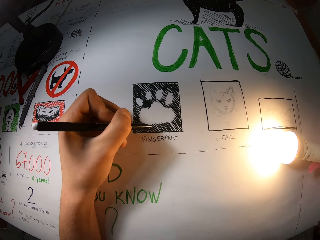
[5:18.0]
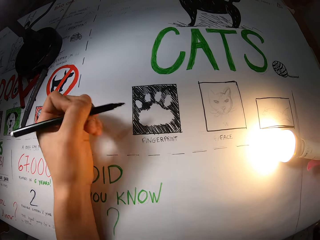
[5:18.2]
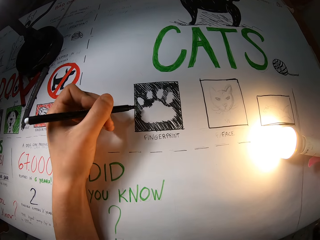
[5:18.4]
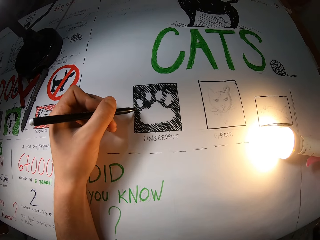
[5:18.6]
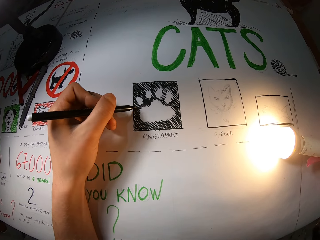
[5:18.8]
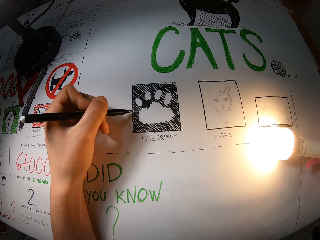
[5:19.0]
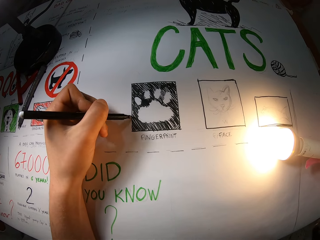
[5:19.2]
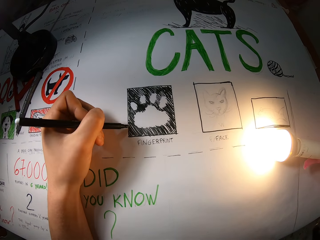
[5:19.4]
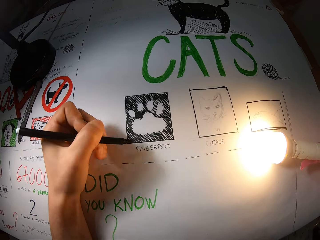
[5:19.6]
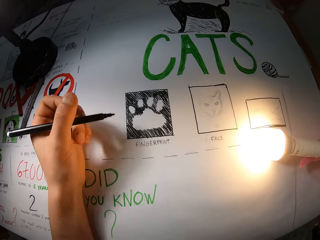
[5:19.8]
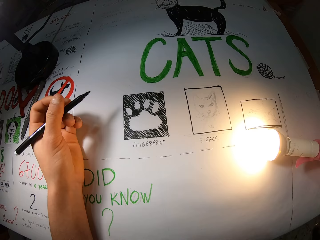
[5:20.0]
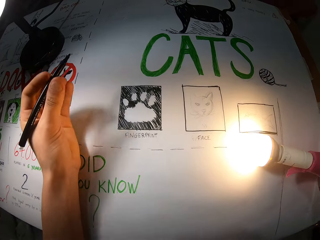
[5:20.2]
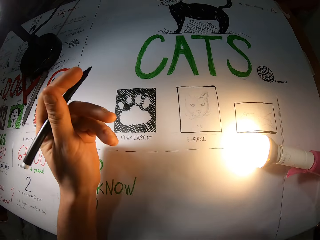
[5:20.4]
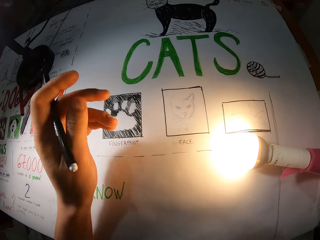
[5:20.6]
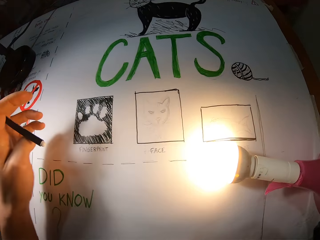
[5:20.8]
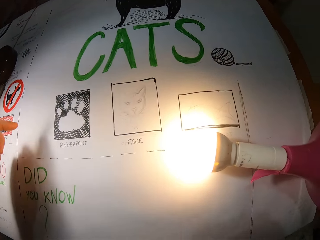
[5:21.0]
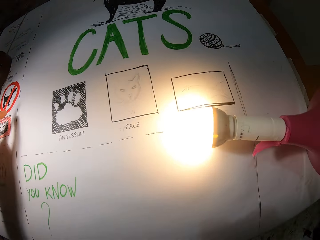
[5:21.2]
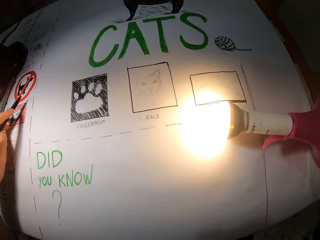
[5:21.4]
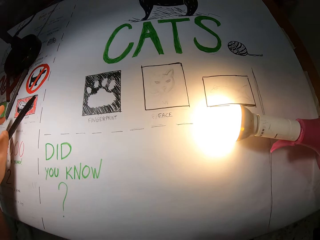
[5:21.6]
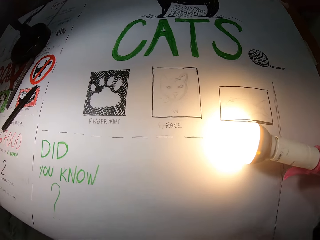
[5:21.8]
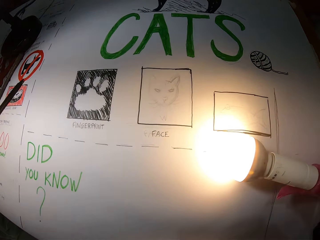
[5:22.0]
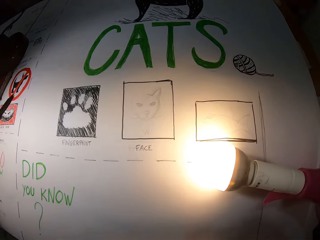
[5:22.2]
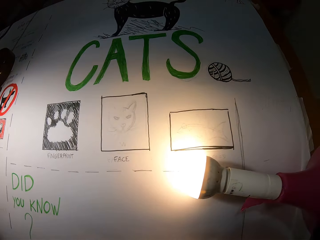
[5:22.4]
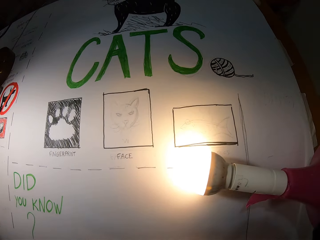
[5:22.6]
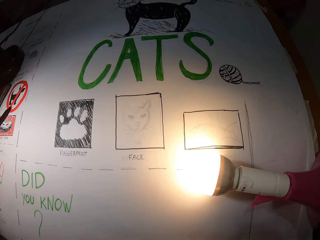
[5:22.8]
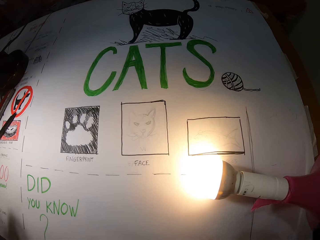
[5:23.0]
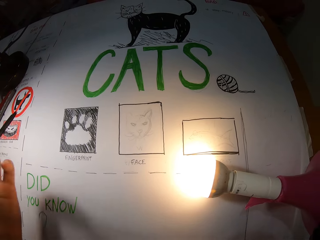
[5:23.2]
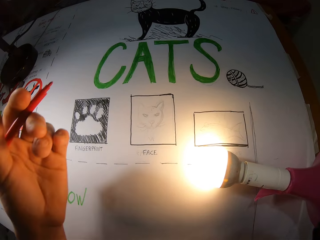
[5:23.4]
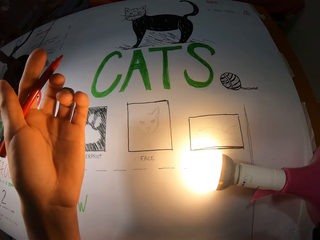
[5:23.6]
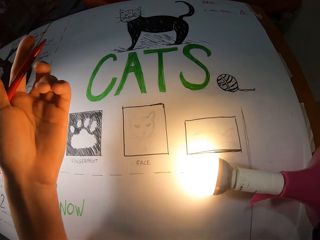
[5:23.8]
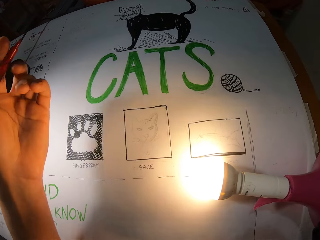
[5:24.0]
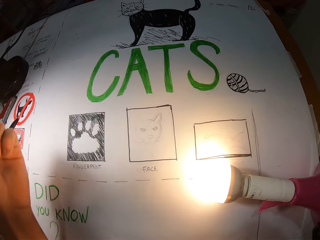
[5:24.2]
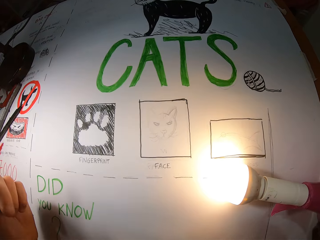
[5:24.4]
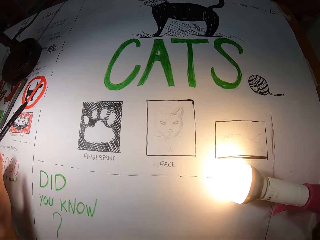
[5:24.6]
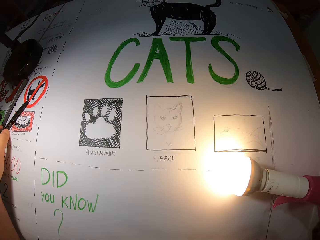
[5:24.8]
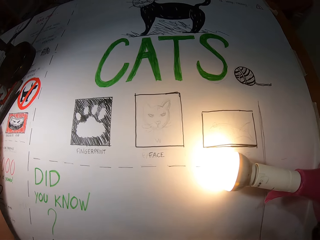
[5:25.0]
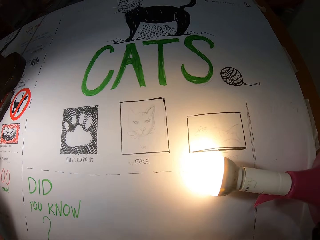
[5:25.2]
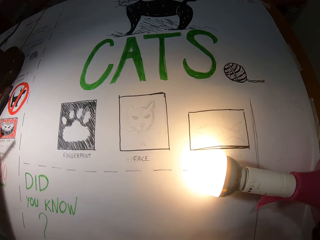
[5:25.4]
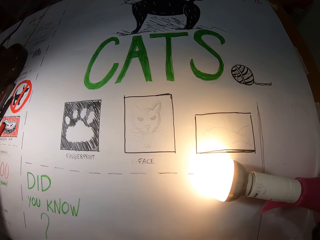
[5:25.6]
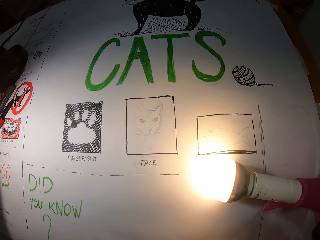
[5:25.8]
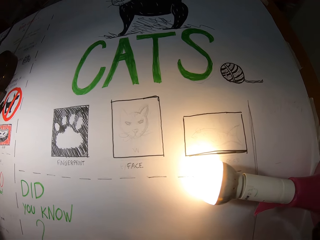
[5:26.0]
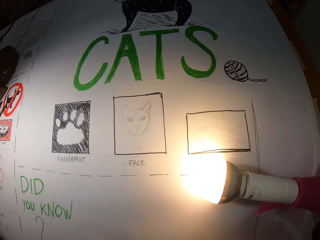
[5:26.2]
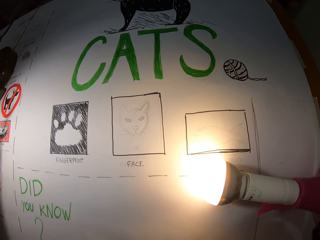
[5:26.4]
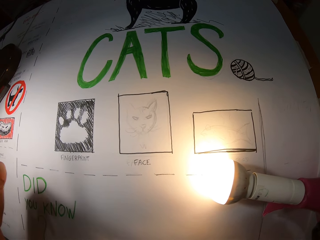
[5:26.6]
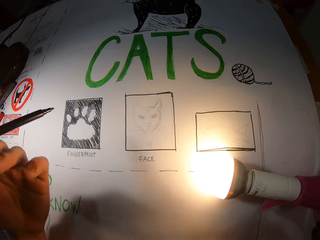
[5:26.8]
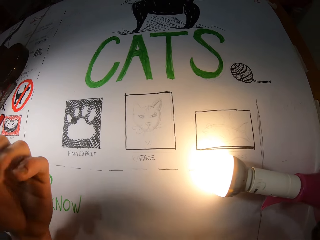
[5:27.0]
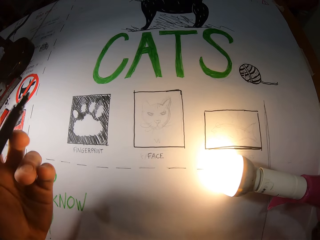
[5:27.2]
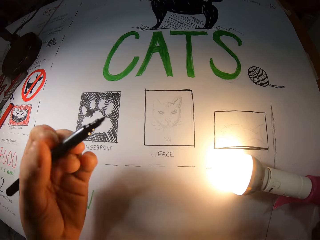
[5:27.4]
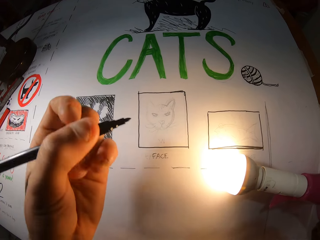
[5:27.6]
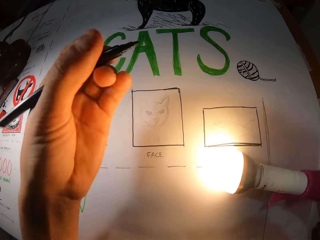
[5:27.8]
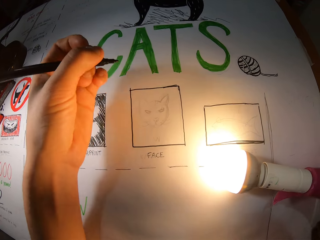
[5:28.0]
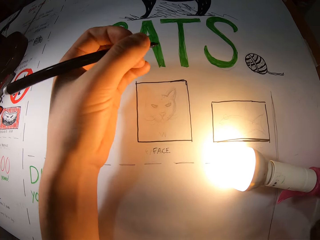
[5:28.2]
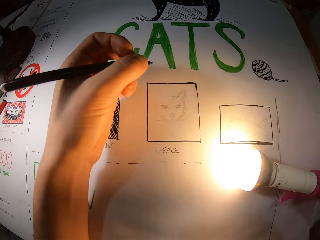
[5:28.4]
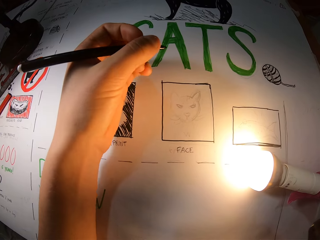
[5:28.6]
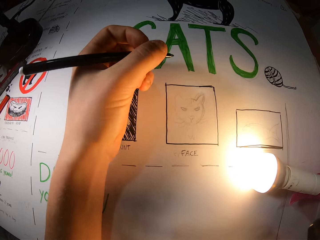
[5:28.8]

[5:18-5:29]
The camera wearer draws on the drawing paper. He holds the pen with the left hand. He lifts his left hand from the table. He places the black pen on the paper with his left hand. He draws on the drawing paper. He moves the black pen on the table with his left hand. He drops an orange pen on the table with his left hand. He picks up the black pen from the paper with his left hand.

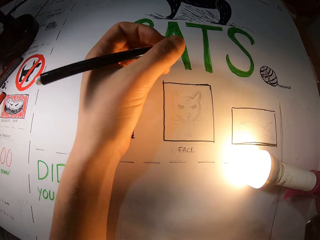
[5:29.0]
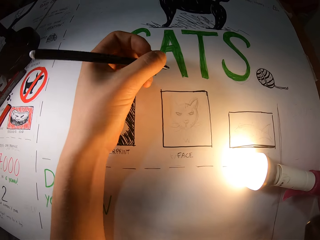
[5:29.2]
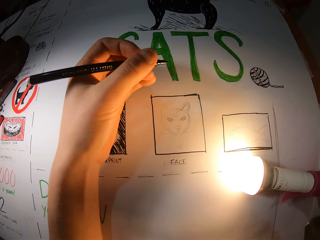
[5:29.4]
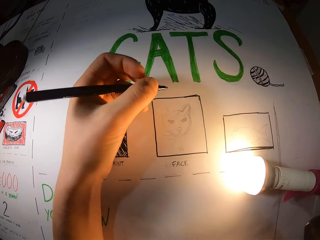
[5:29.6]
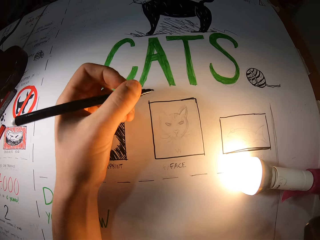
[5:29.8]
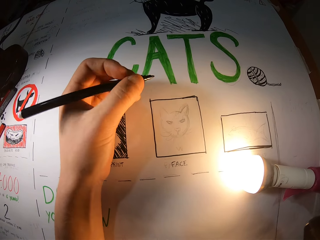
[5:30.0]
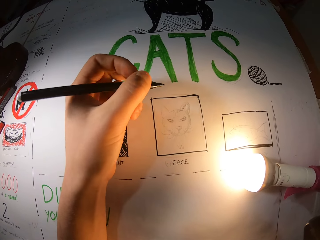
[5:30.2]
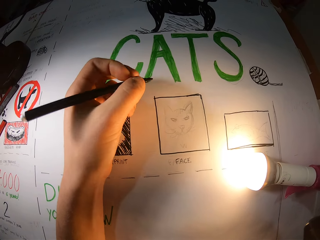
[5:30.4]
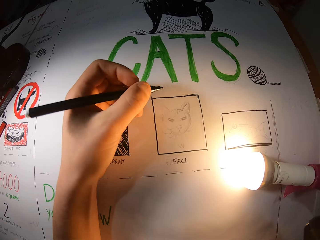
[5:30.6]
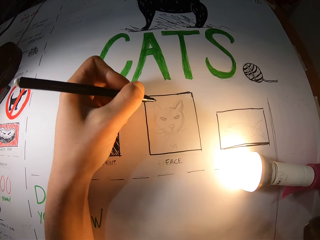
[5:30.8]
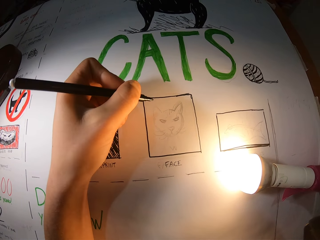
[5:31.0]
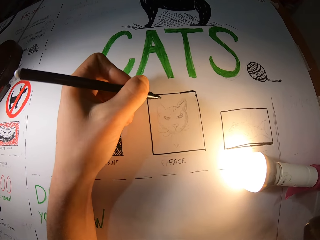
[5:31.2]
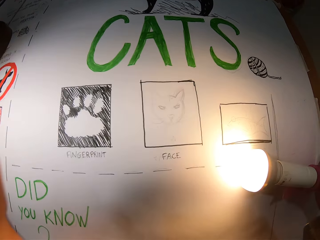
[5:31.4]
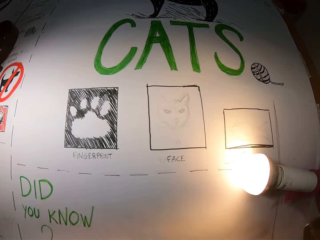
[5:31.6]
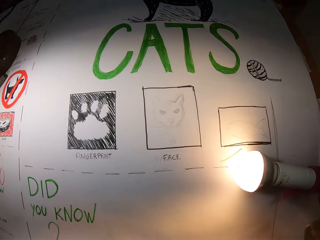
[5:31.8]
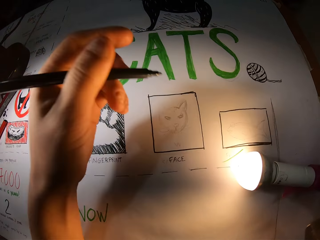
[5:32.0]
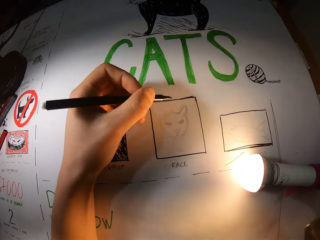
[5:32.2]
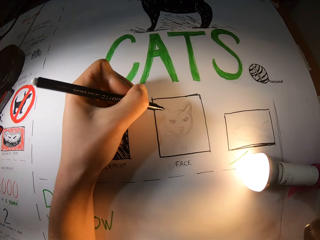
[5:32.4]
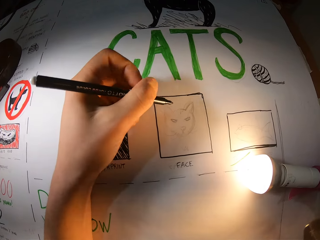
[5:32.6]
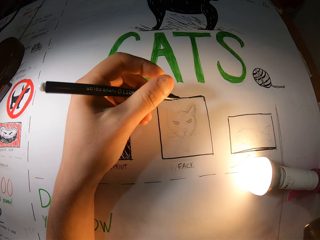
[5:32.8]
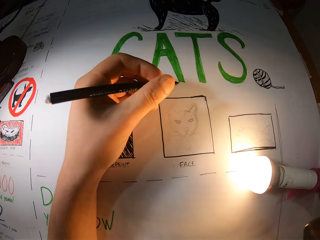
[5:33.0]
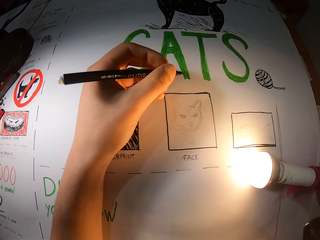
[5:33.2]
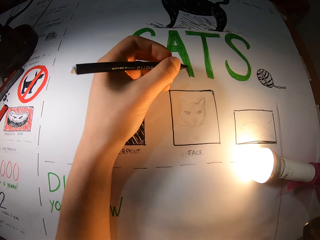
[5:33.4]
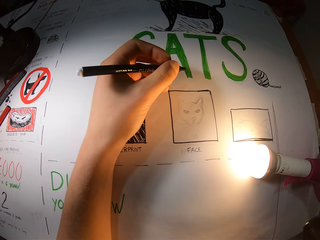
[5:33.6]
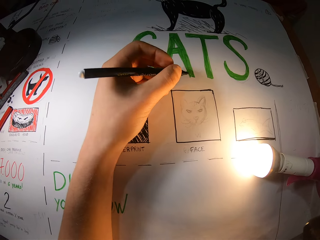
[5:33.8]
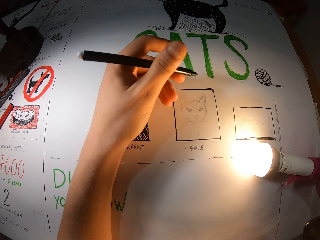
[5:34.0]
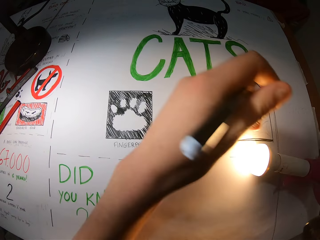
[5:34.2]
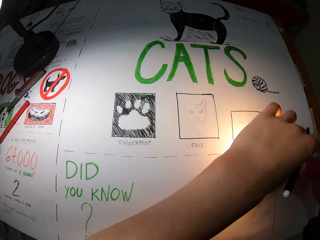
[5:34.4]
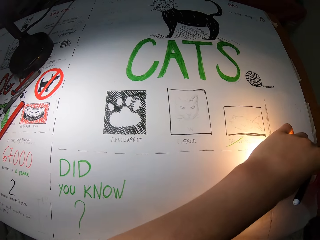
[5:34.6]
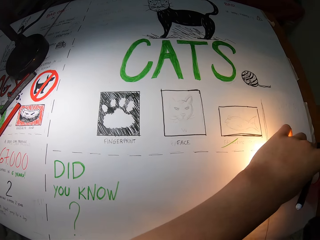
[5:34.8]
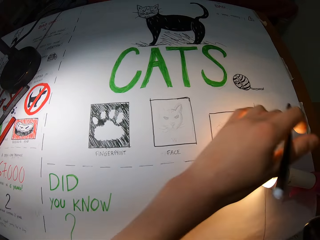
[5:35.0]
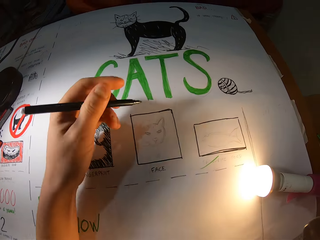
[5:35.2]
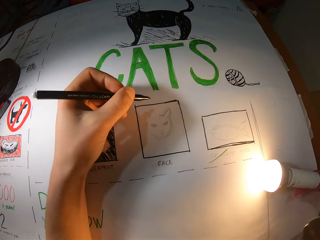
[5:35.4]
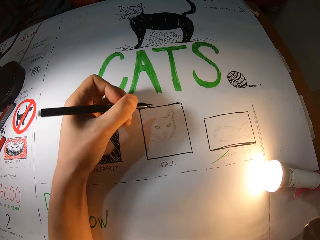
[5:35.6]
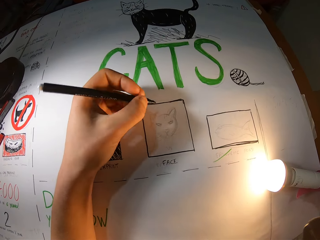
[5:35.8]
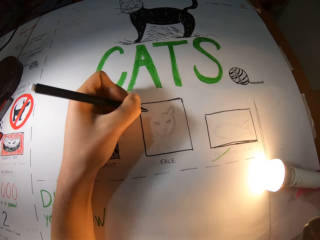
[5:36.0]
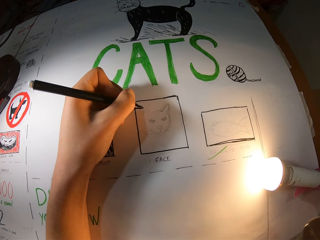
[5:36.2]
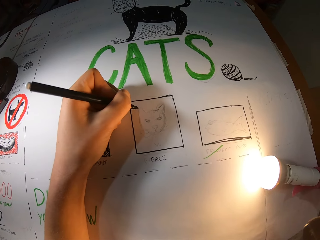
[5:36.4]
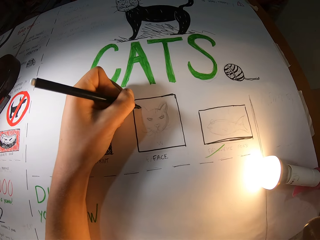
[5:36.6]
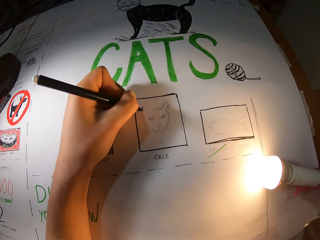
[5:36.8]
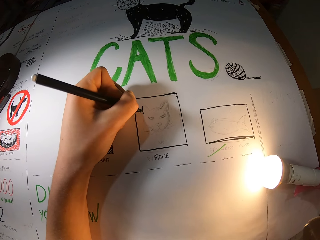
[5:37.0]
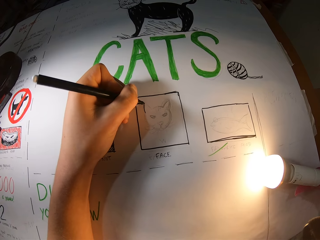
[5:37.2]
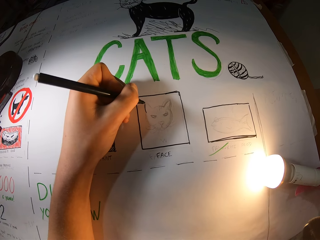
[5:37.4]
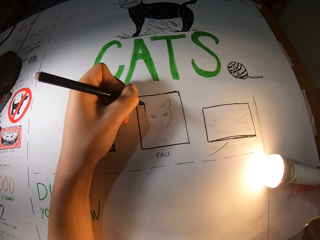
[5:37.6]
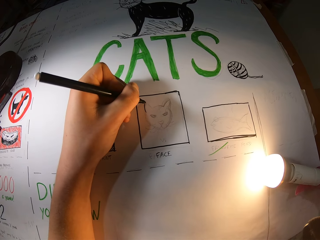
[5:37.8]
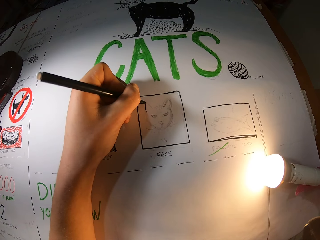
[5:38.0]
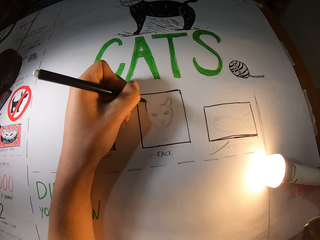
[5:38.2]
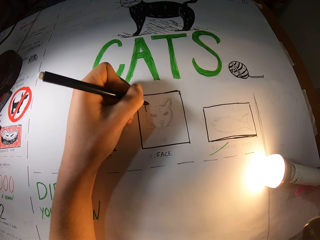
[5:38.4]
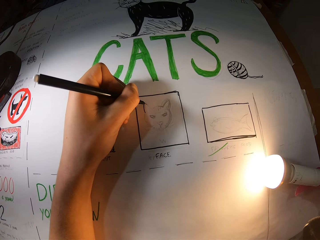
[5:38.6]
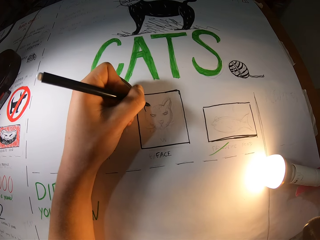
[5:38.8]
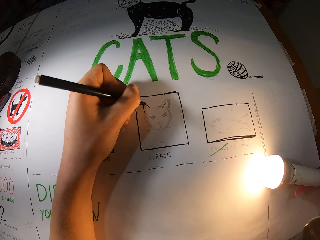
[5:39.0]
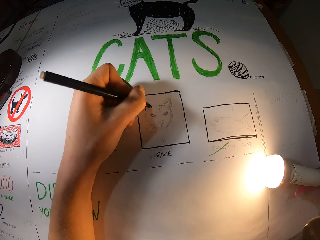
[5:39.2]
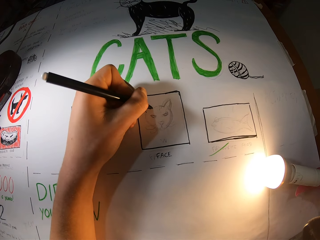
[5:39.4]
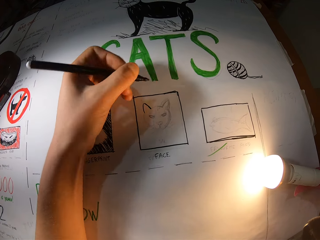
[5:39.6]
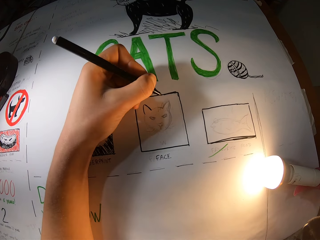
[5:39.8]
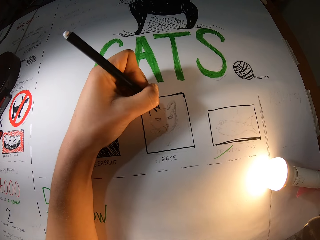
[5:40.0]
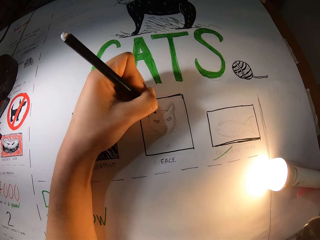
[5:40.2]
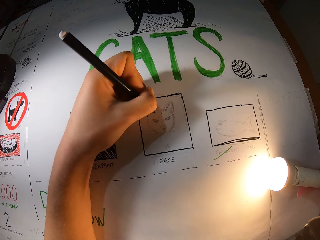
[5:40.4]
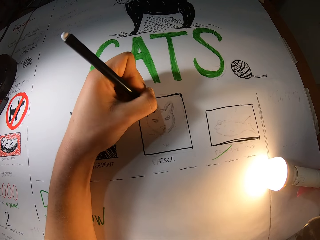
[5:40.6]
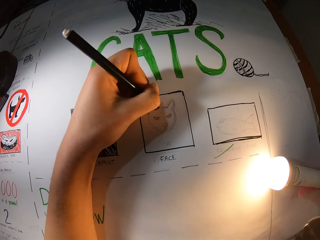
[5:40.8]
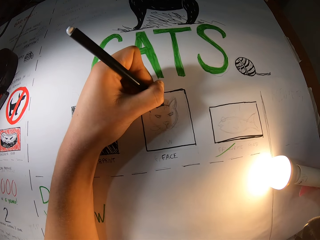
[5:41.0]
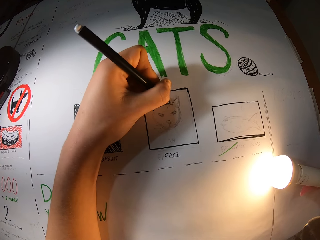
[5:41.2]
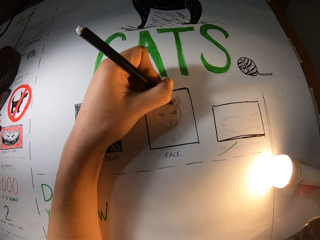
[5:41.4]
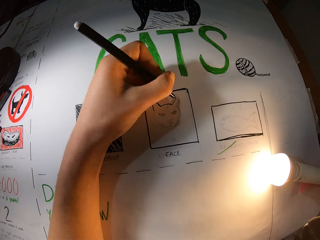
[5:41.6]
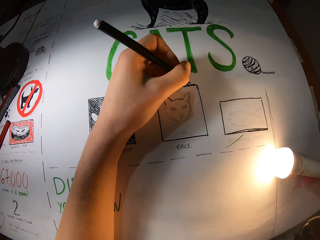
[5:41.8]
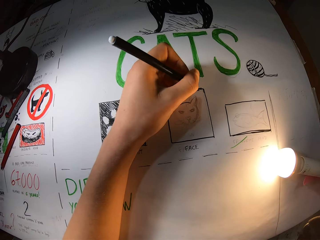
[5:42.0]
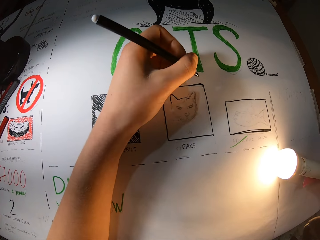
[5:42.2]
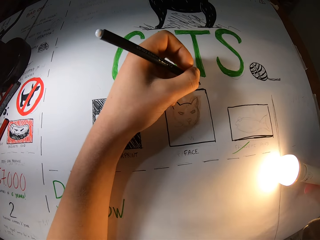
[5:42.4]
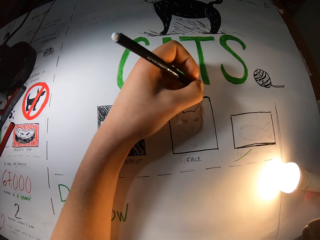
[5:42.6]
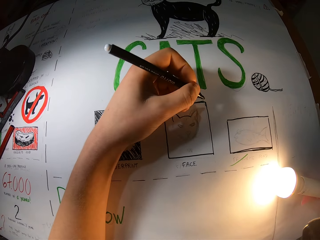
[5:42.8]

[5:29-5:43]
The camera wearer places his left hand on the table. He lifts his left hand from the table. He places his left hand on the table. He holds the pen with the left hand. He moves a flashlight on the paper on the table with his left hand. He draws on the paper on the table with the black pen in his left hand. He holds the pen. He draws on the drawing paper.
